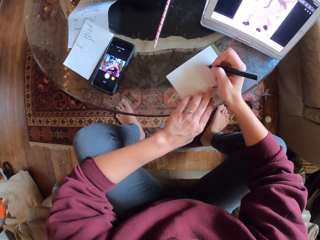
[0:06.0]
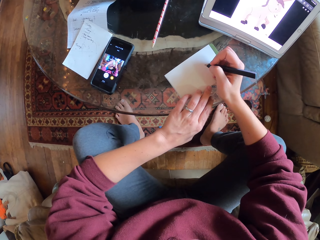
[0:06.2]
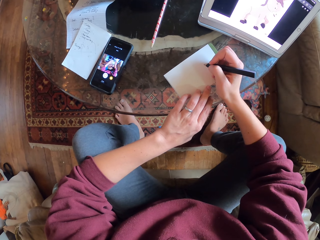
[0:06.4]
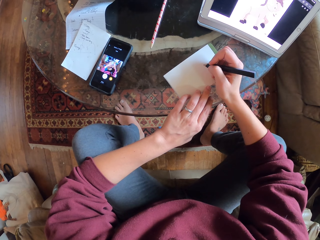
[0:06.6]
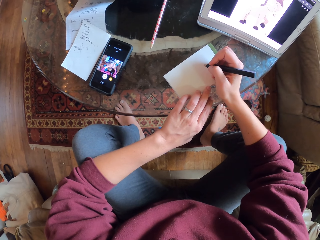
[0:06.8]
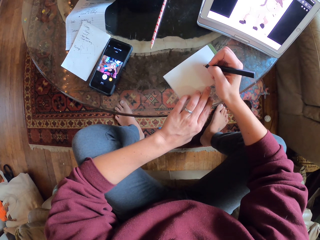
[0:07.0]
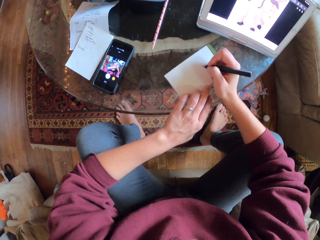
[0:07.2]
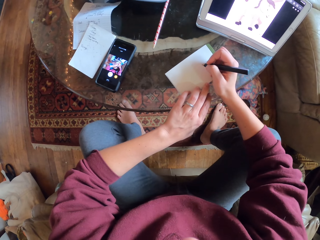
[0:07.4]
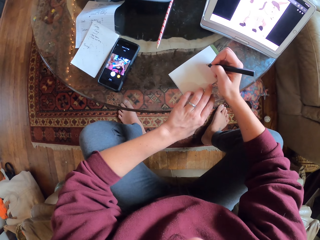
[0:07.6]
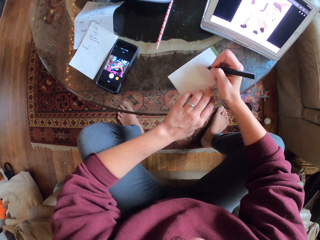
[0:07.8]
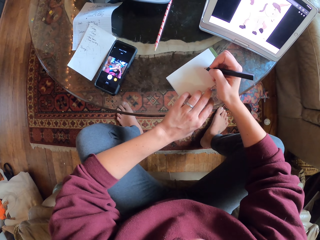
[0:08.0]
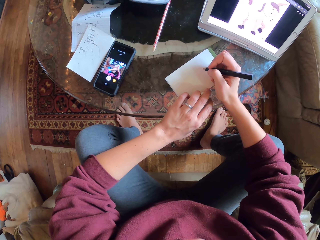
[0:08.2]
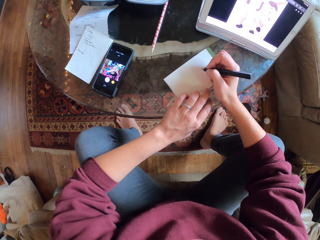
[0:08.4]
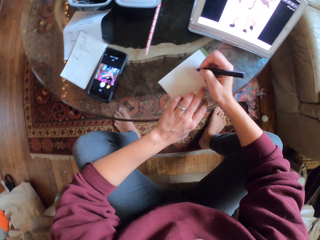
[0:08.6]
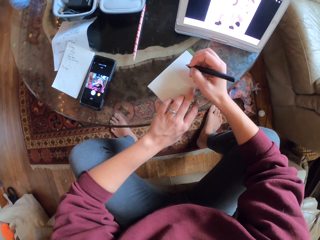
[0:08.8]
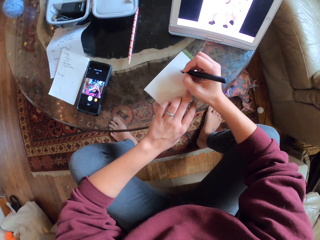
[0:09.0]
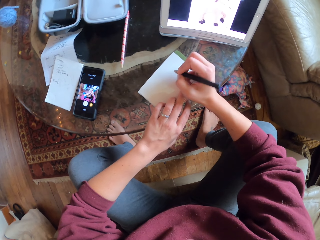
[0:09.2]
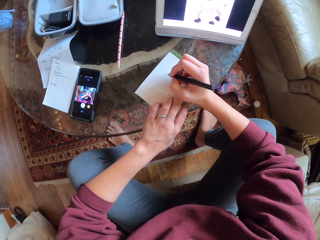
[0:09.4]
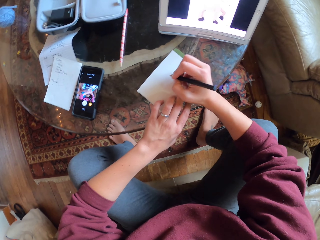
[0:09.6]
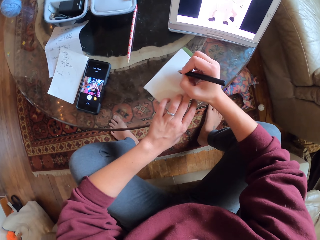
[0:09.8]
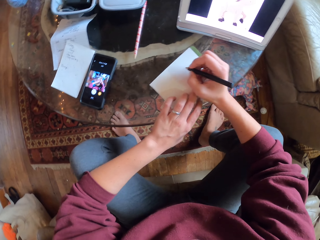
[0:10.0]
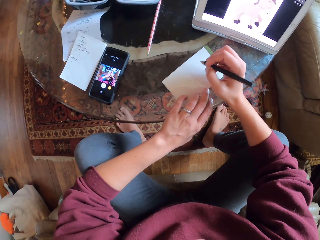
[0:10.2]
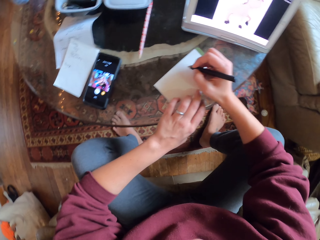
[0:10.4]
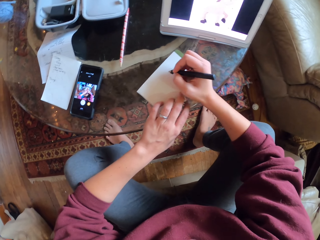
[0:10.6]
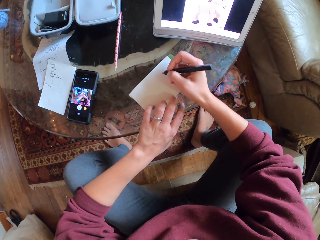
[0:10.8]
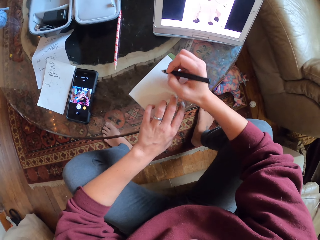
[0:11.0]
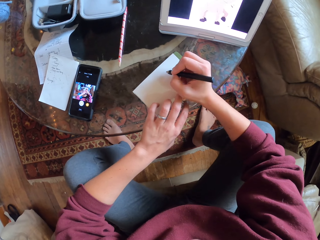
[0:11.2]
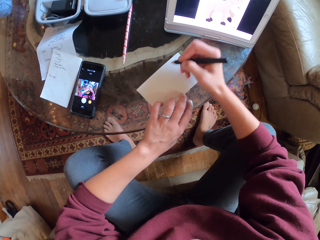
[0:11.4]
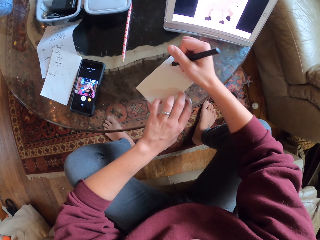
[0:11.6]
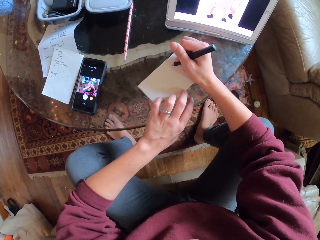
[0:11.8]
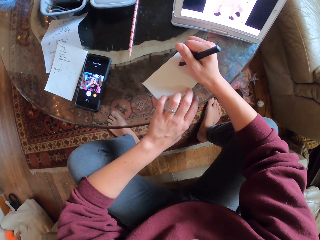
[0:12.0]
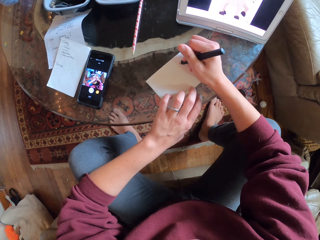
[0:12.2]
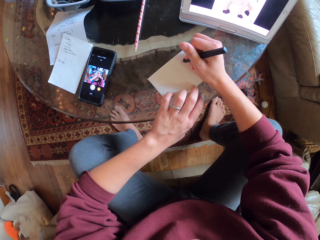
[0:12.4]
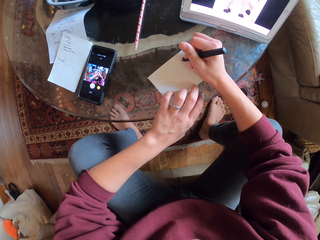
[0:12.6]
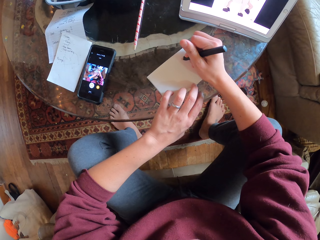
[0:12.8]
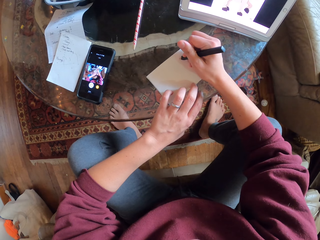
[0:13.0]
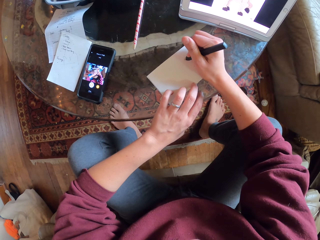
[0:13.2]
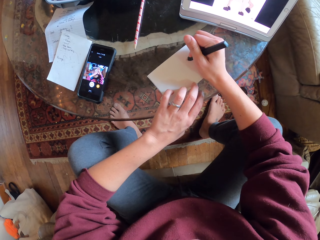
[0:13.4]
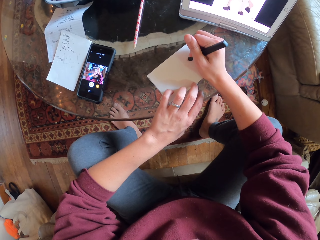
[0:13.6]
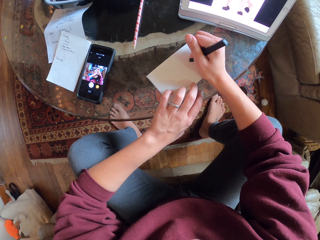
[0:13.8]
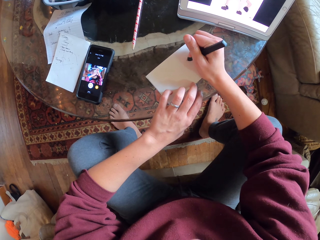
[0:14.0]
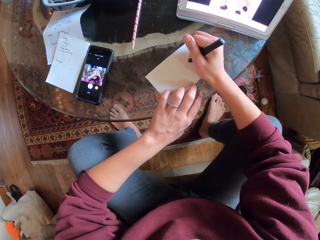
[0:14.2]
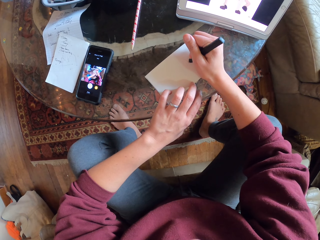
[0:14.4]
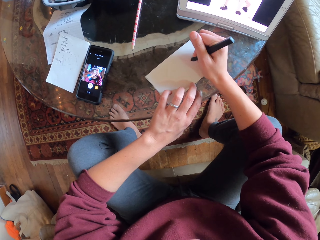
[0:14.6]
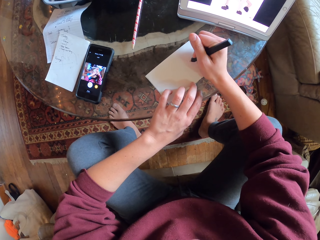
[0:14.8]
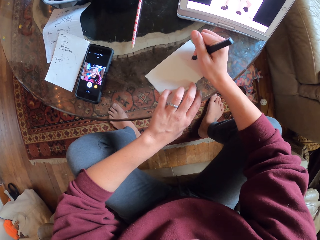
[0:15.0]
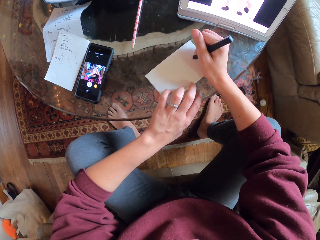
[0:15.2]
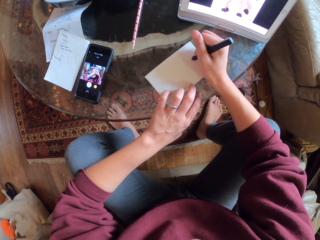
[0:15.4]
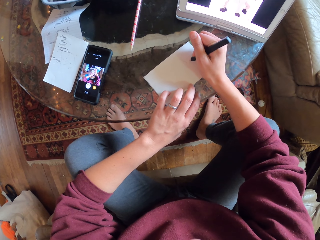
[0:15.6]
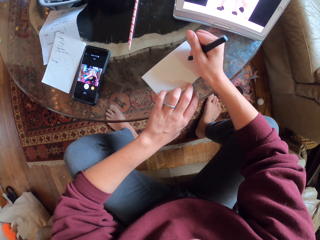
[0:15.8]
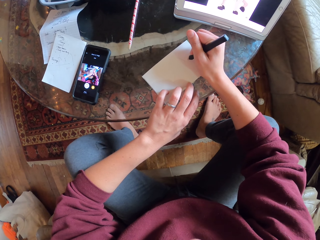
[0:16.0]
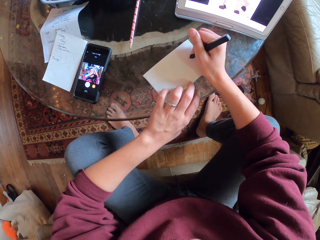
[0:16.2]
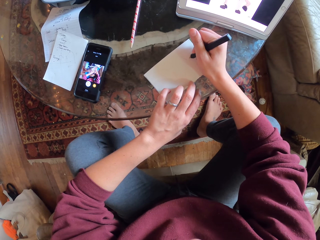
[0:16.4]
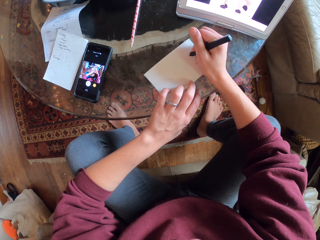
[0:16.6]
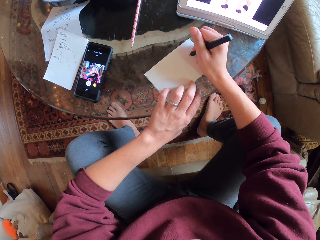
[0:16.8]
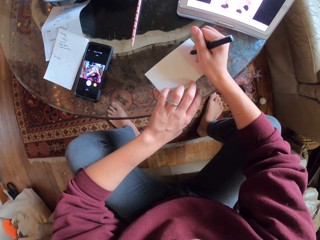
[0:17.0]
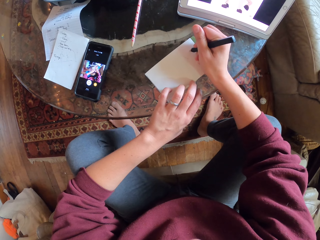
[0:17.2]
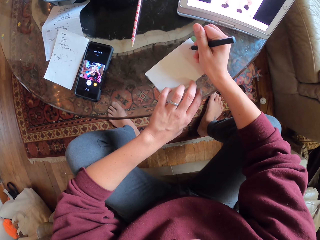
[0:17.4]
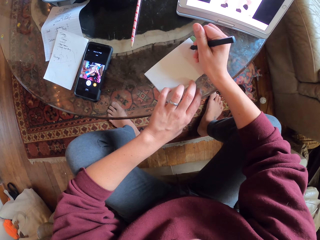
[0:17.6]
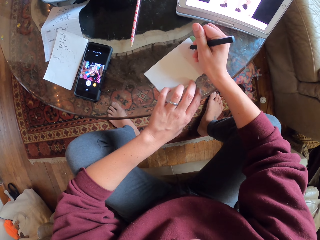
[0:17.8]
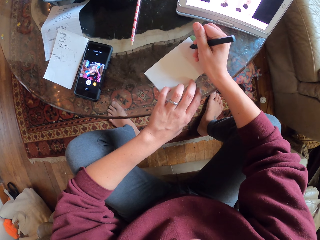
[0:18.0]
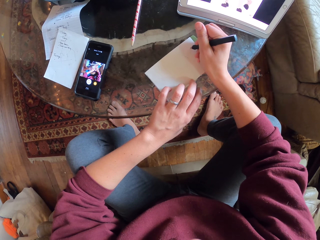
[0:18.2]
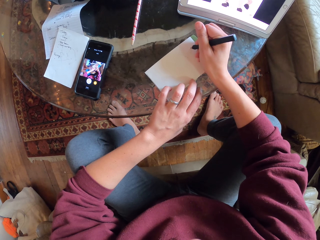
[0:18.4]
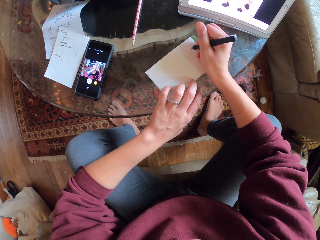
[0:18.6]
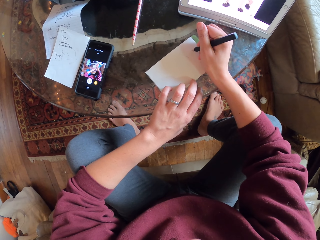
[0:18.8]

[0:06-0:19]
The camera wearer stares at the phone. They draw on a piece of paper.

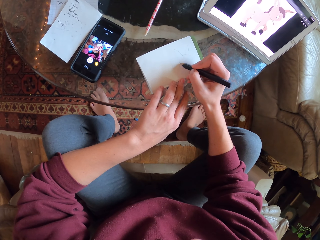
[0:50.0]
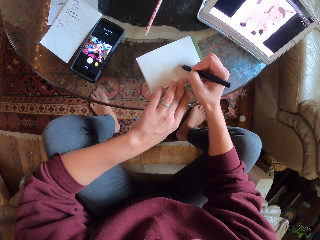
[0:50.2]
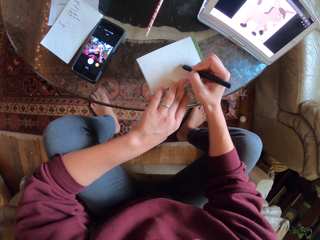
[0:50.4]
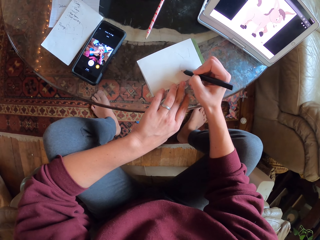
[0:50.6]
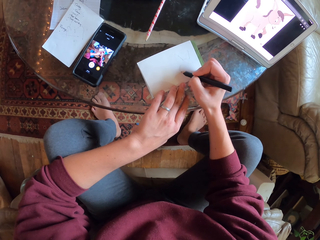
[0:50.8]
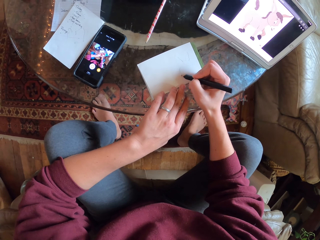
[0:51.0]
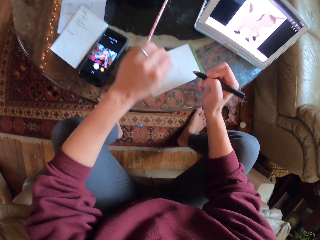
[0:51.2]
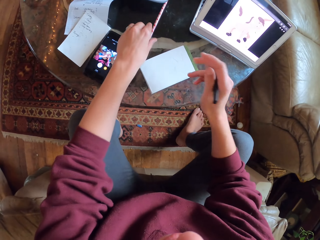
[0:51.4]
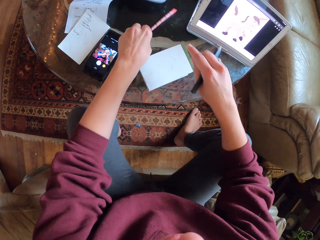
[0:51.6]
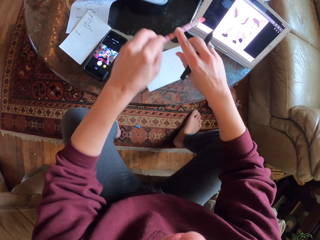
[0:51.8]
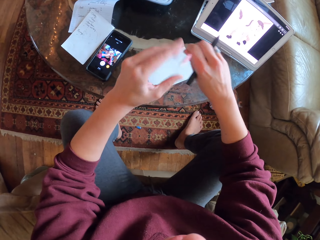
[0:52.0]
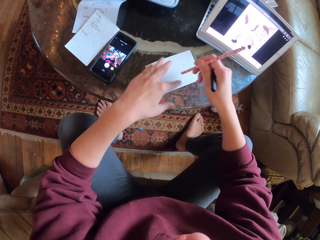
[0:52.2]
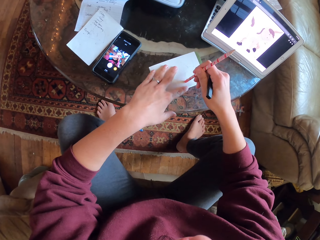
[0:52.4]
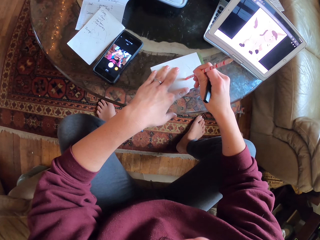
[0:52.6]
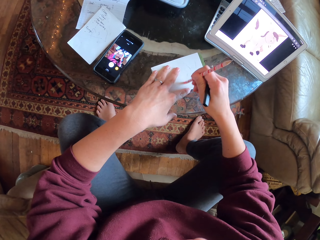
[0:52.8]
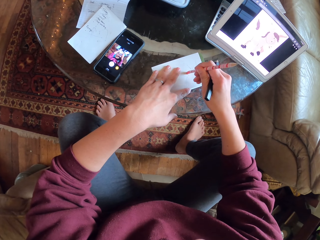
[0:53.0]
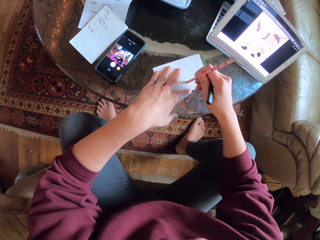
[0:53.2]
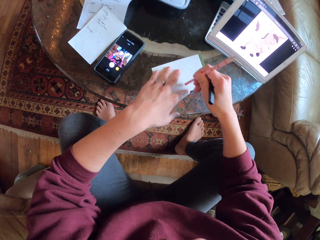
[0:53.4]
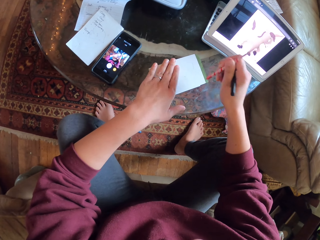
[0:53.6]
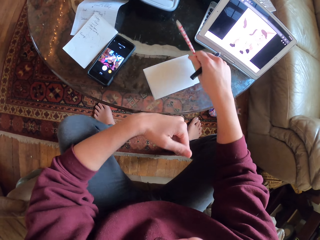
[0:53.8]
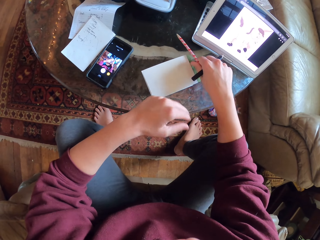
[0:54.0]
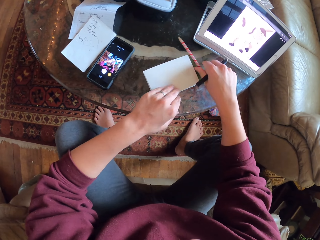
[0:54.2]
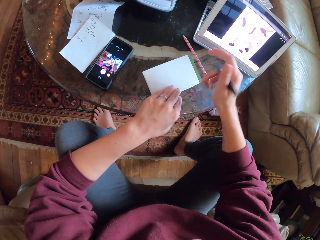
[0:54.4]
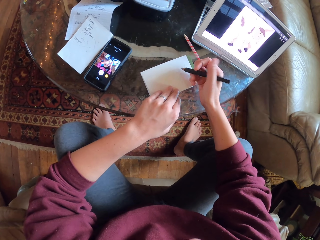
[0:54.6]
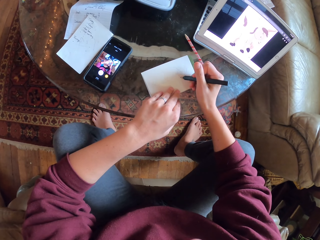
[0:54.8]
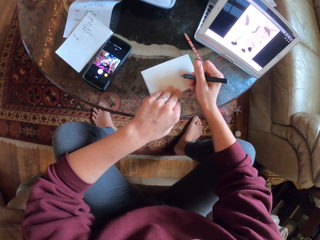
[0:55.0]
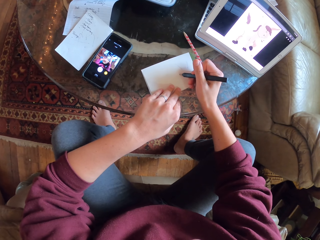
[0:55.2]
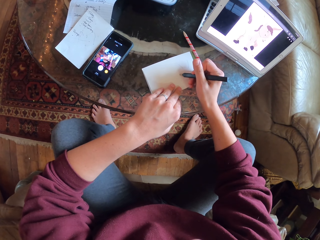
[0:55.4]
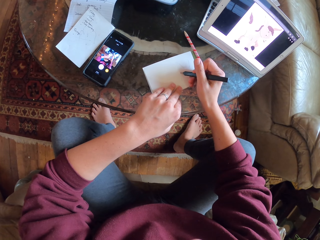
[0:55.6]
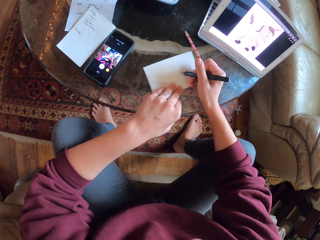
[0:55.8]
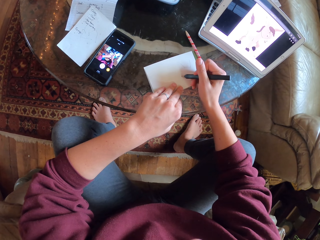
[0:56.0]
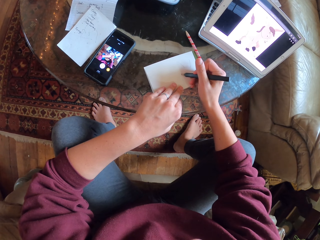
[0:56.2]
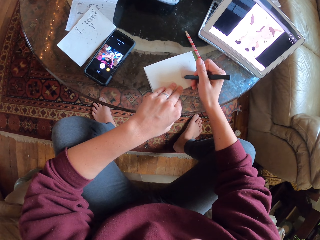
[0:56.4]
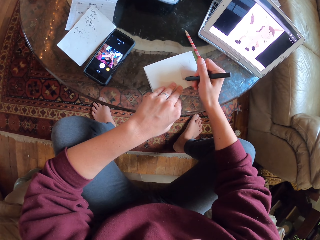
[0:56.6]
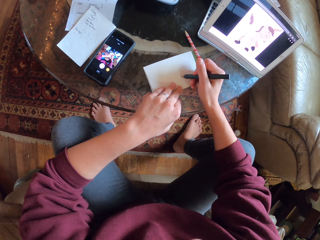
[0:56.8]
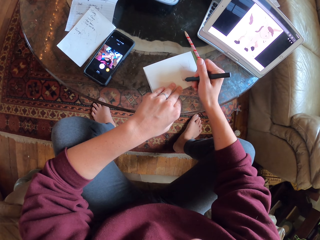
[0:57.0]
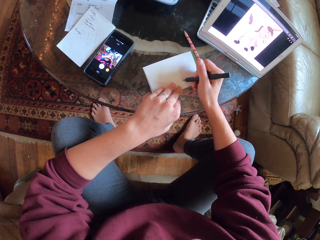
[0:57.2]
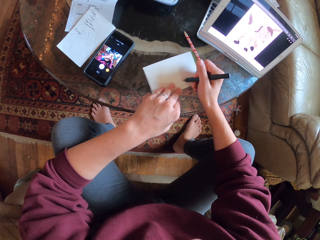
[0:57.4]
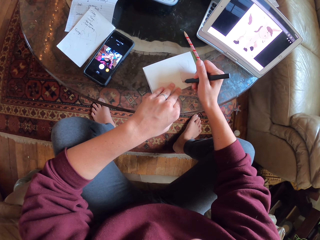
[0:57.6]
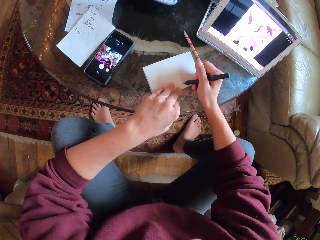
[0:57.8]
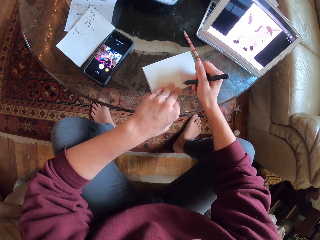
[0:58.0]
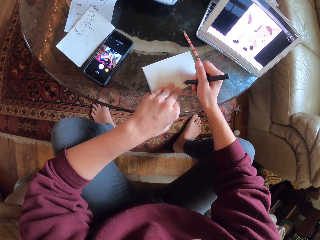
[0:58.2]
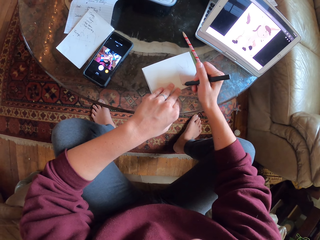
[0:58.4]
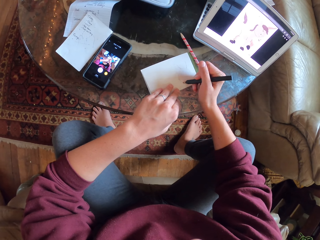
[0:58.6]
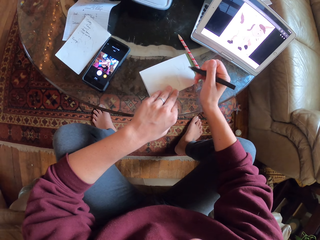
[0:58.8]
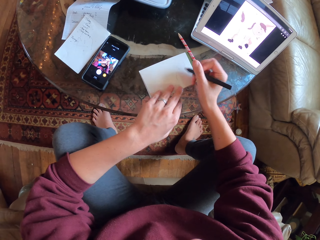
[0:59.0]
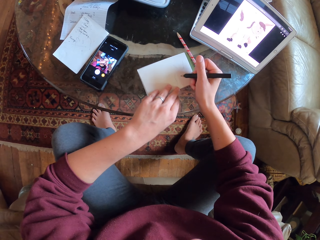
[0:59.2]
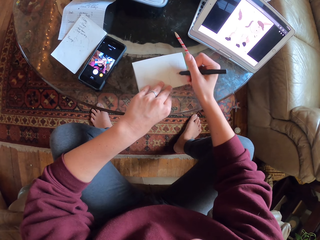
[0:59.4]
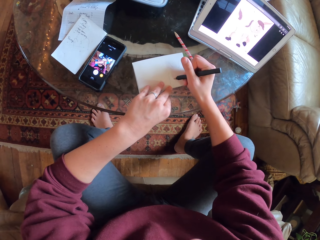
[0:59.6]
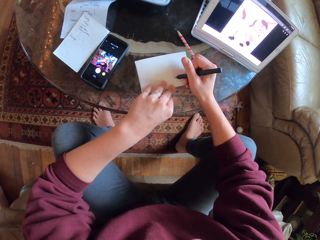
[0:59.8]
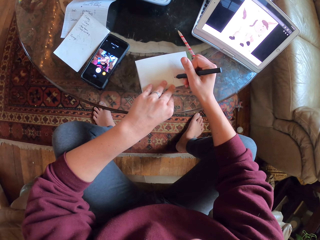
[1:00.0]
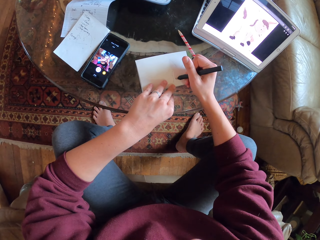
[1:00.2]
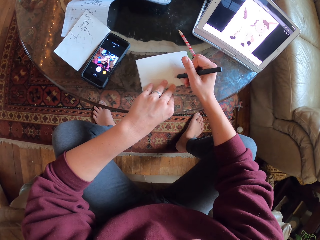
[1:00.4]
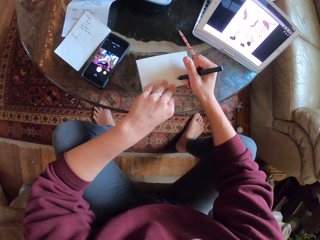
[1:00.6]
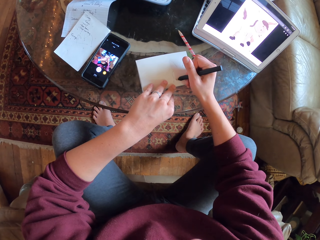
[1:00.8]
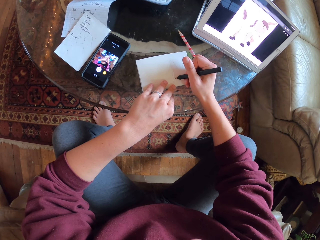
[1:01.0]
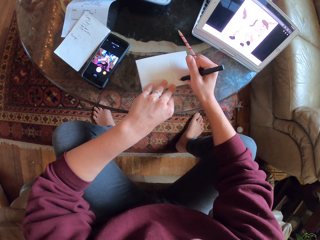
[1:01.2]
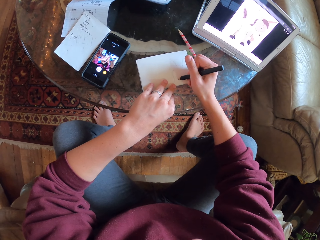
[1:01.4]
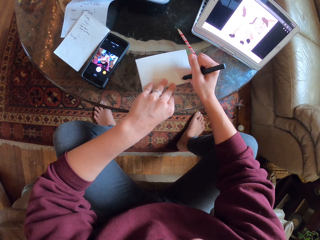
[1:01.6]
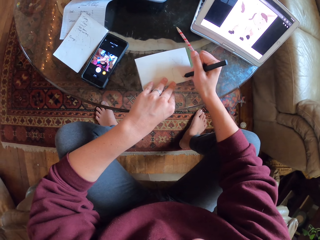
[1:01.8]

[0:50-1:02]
The camera wearer picks up a pencil on the table. They erase the drawing with a rubber. They place the pencil on the table, wipe the notebook and draw on the notebook.
